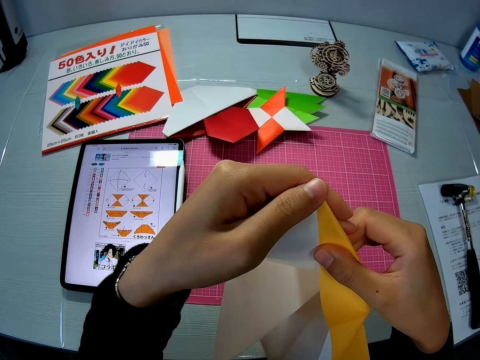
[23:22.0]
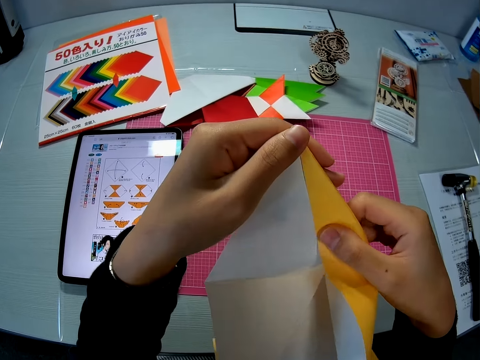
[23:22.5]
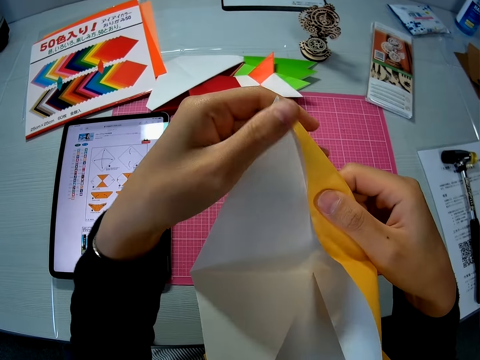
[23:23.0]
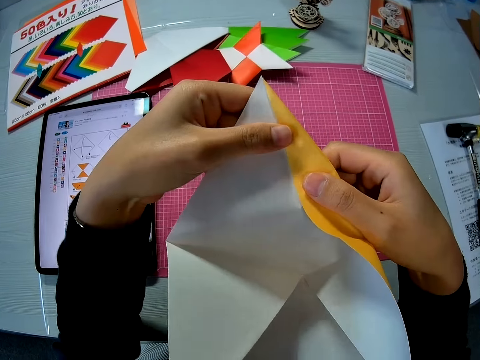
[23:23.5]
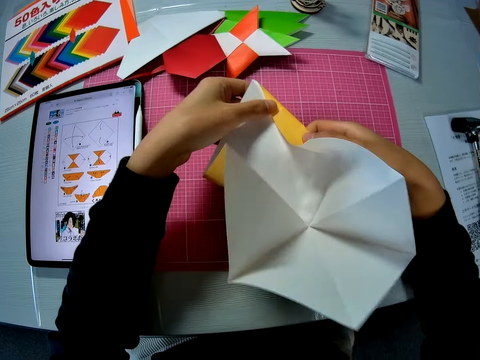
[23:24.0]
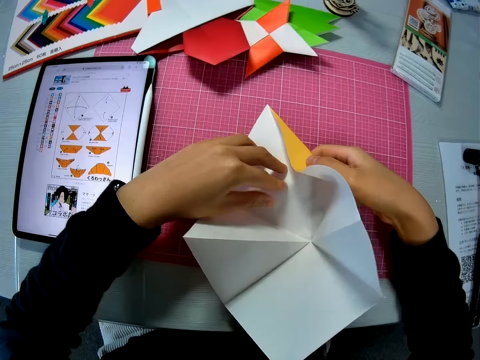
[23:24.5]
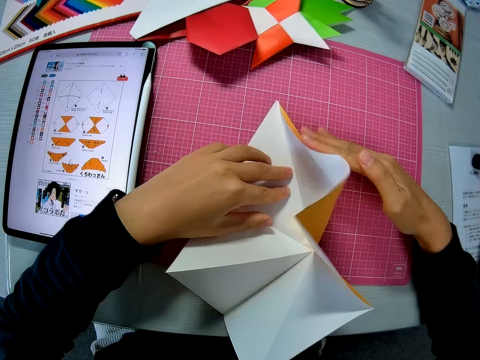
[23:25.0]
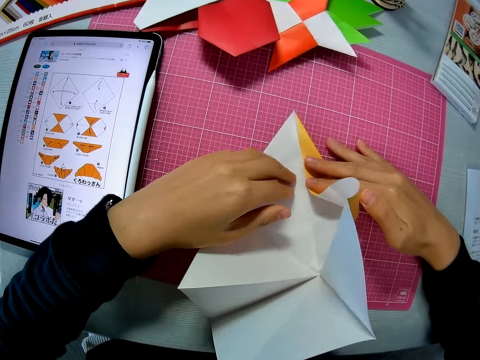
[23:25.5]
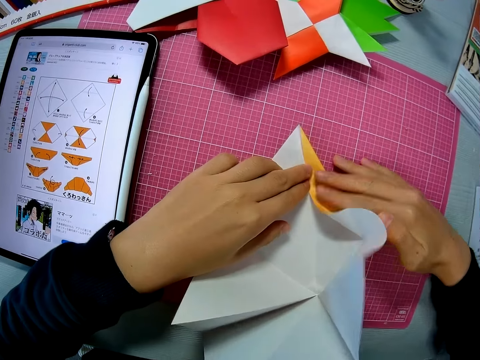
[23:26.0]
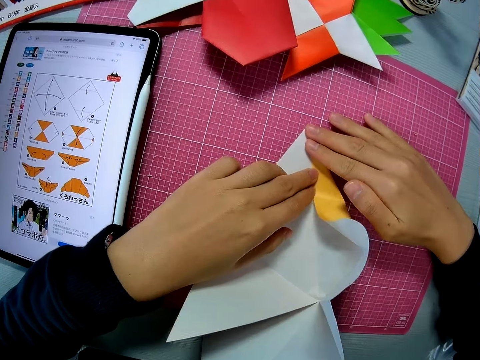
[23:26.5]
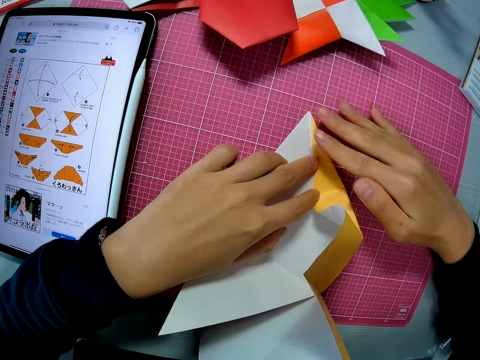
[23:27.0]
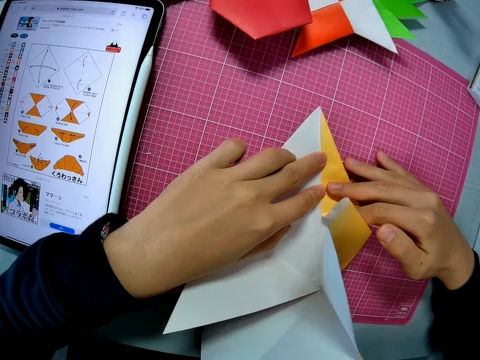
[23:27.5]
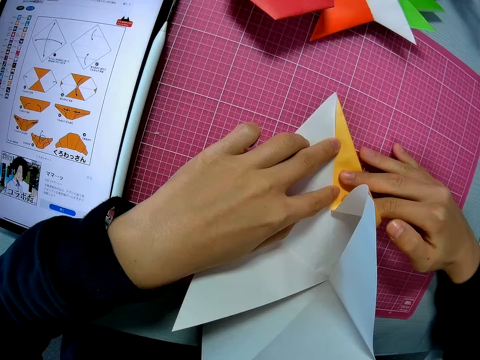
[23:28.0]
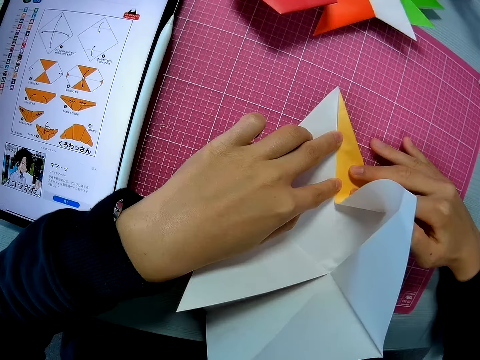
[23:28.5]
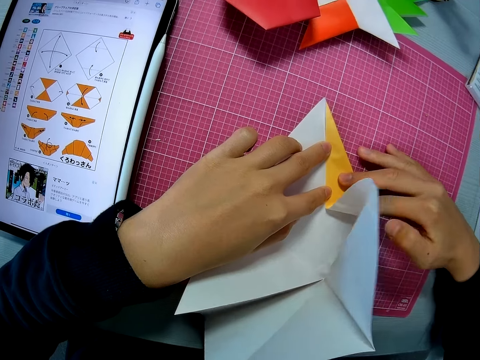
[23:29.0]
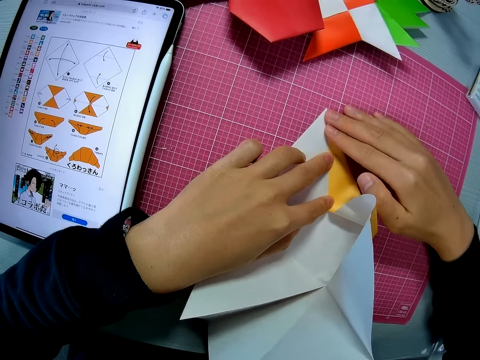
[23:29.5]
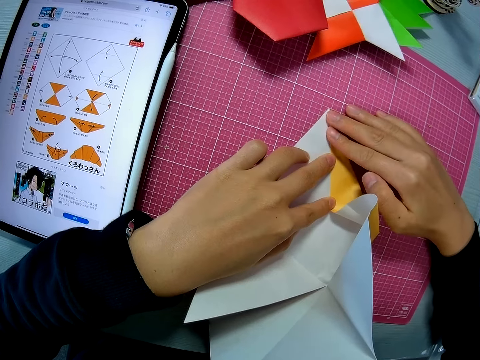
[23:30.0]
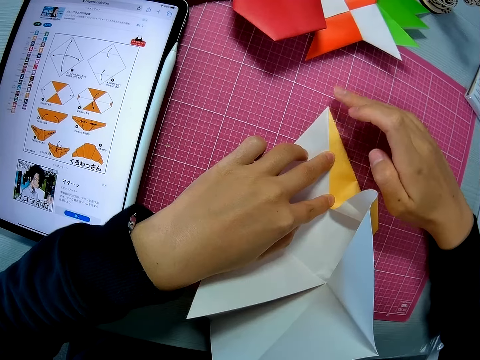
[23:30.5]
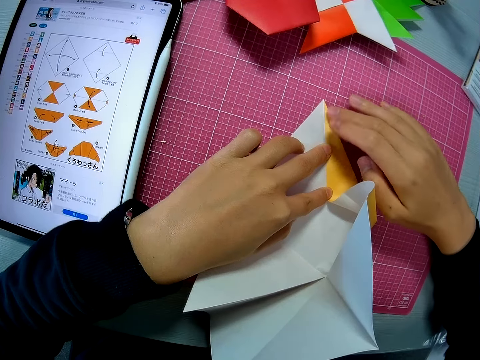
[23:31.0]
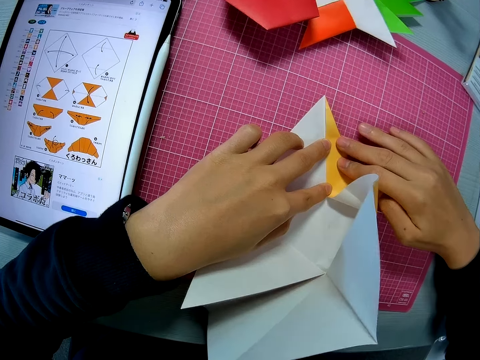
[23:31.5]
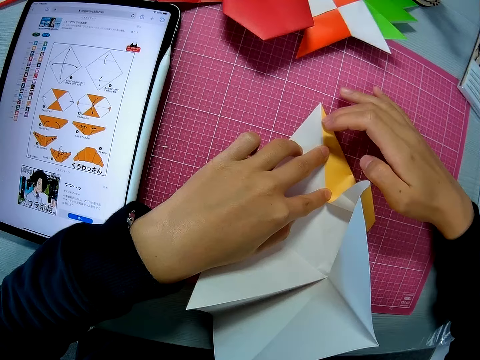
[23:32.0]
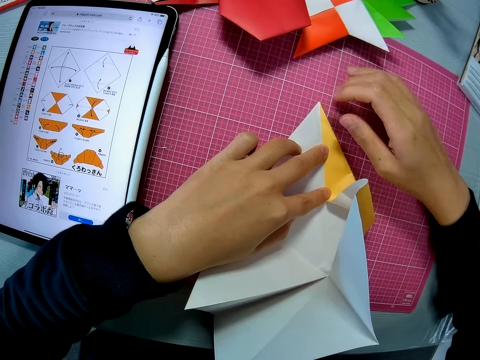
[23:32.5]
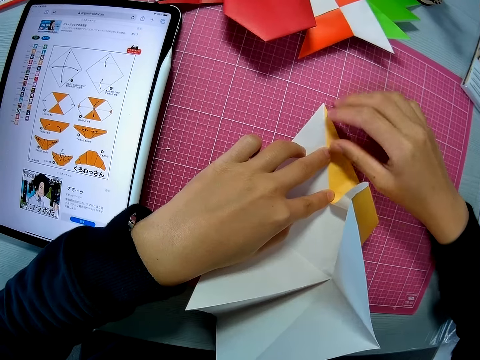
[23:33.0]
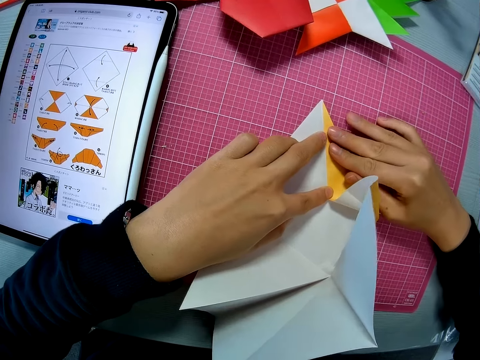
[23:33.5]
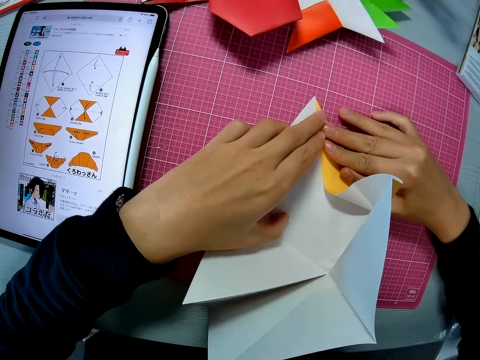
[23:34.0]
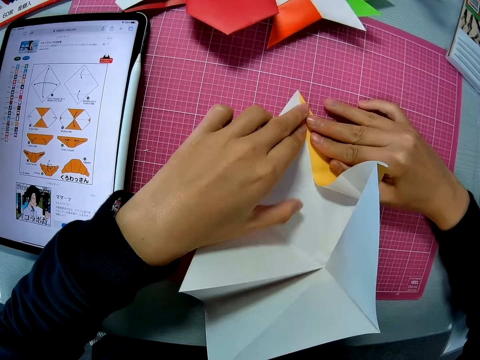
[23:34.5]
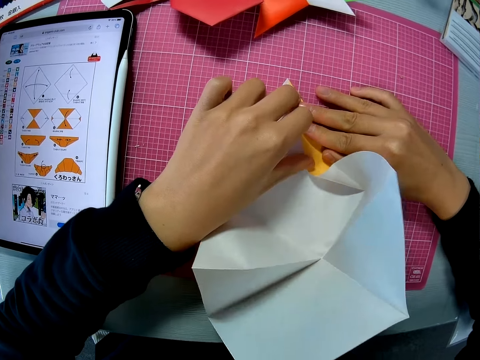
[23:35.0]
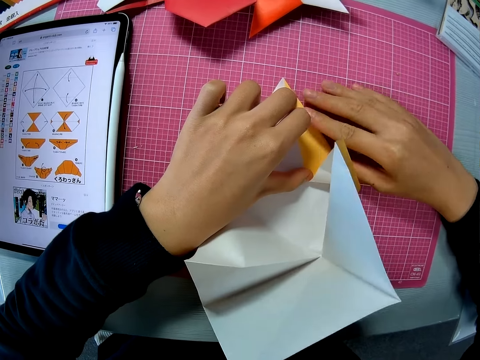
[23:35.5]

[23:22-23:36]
The camera wearer places the paper craft or crafting paper on the mat. They adjust the paper craft on the mat. They fold the crafting paper.

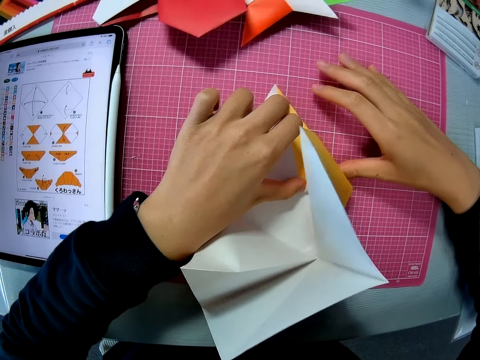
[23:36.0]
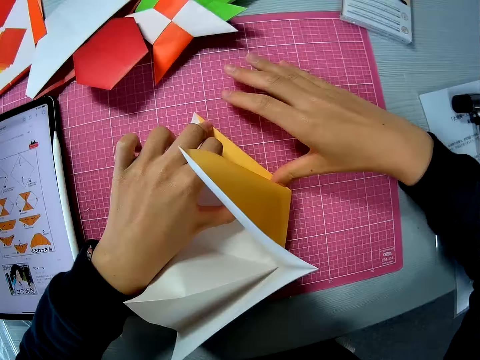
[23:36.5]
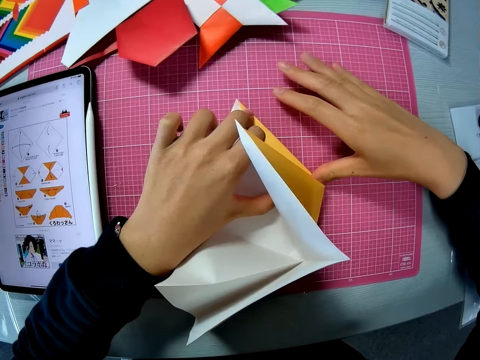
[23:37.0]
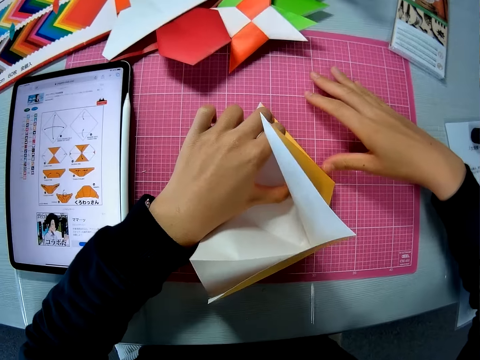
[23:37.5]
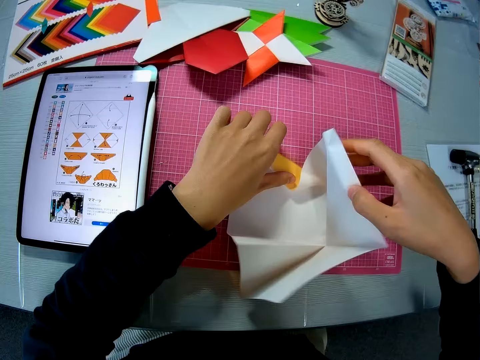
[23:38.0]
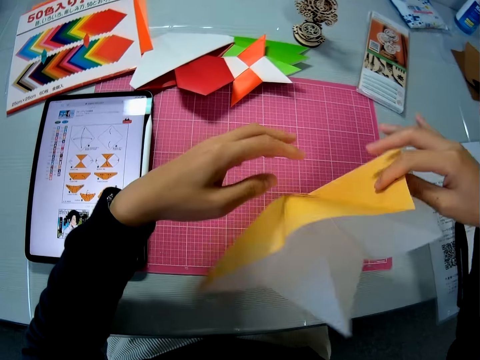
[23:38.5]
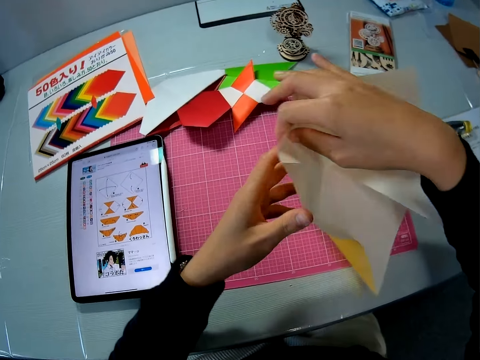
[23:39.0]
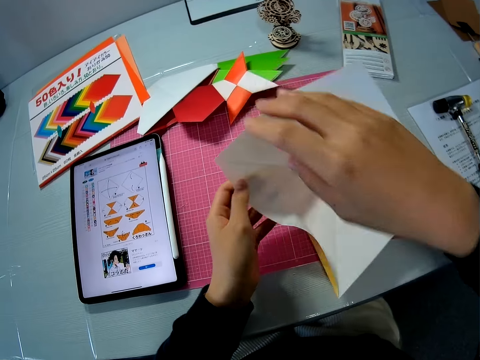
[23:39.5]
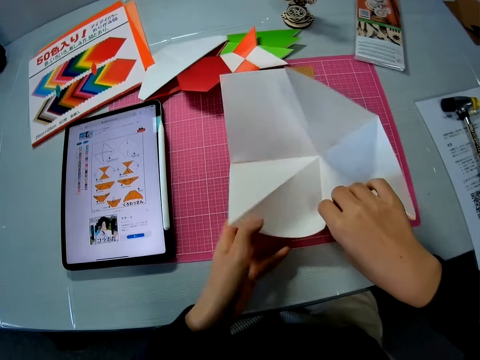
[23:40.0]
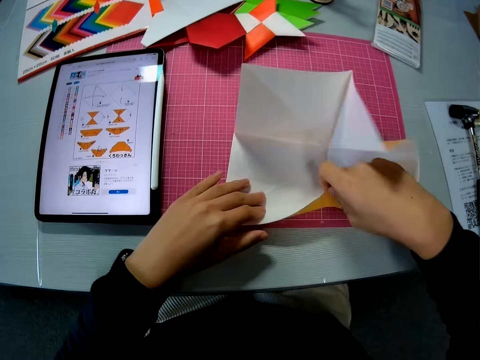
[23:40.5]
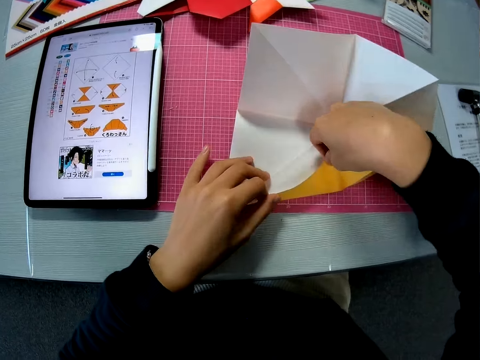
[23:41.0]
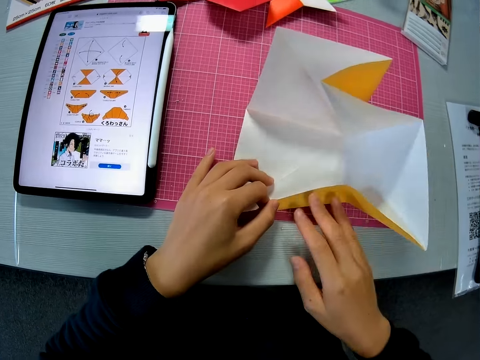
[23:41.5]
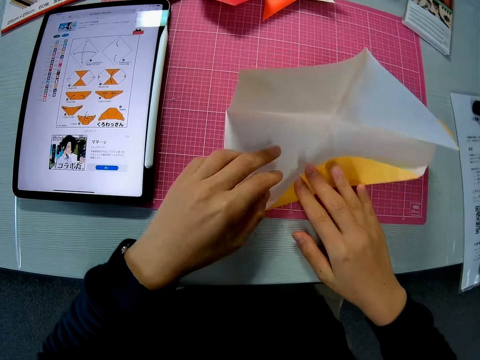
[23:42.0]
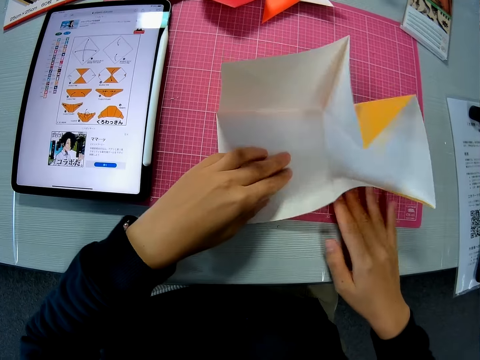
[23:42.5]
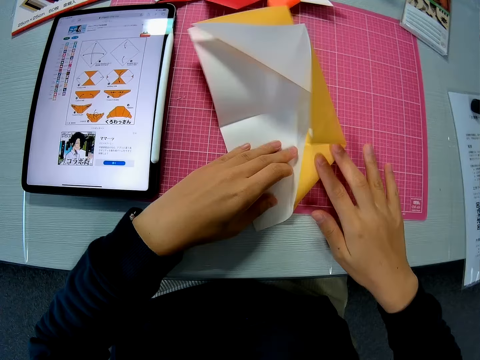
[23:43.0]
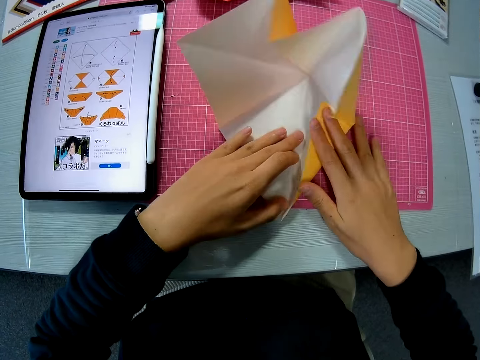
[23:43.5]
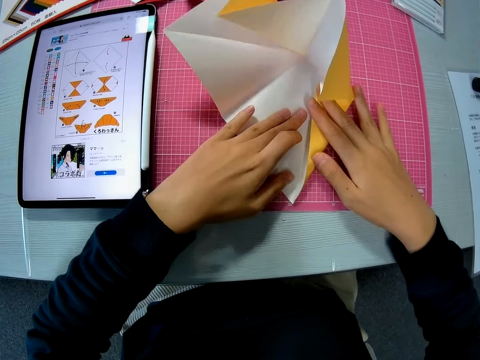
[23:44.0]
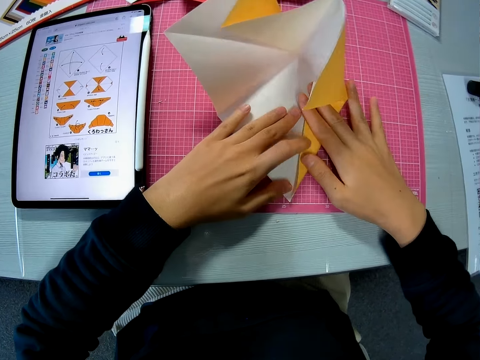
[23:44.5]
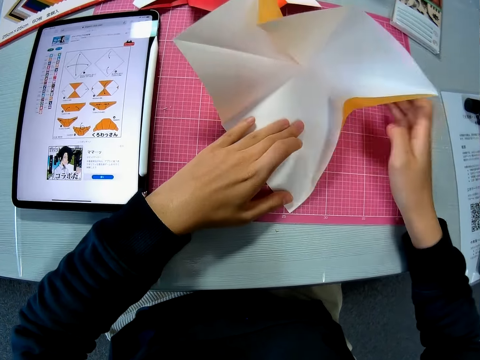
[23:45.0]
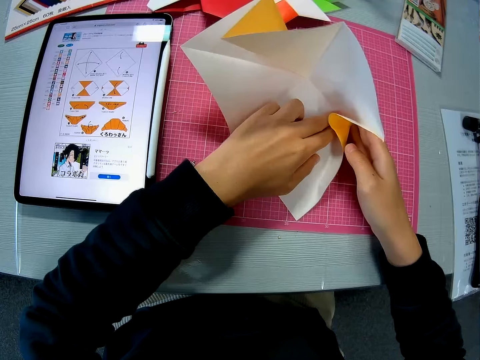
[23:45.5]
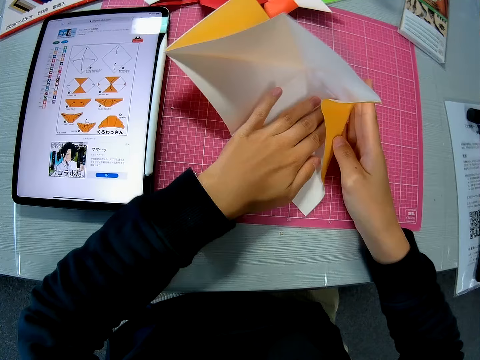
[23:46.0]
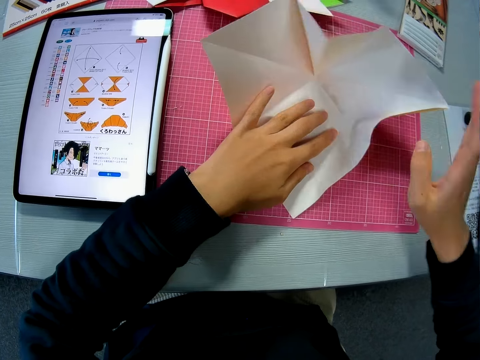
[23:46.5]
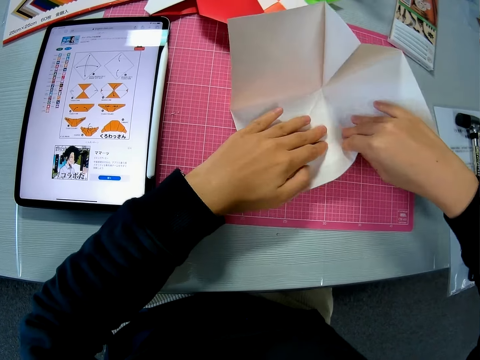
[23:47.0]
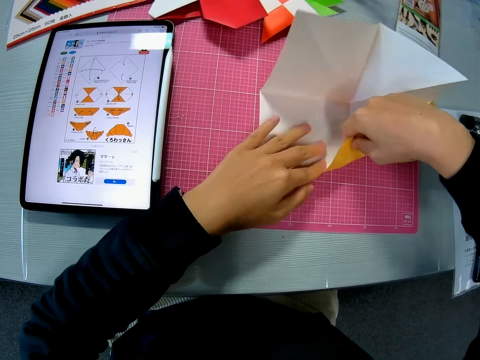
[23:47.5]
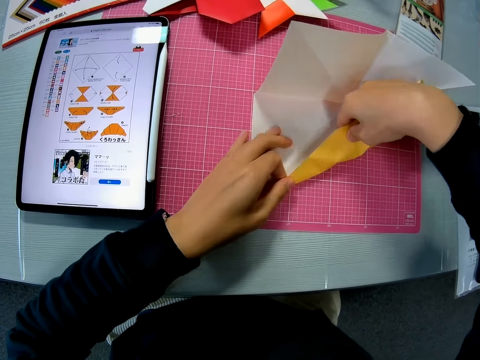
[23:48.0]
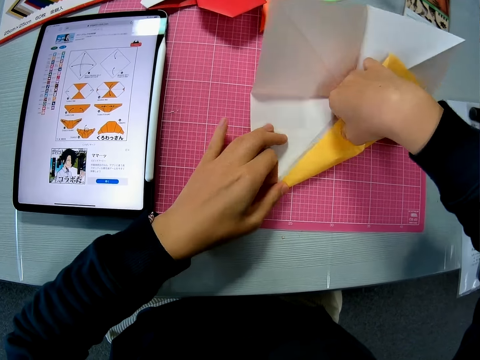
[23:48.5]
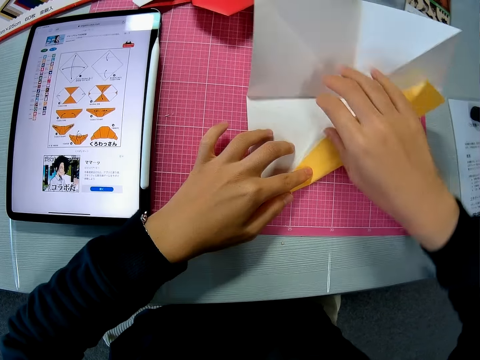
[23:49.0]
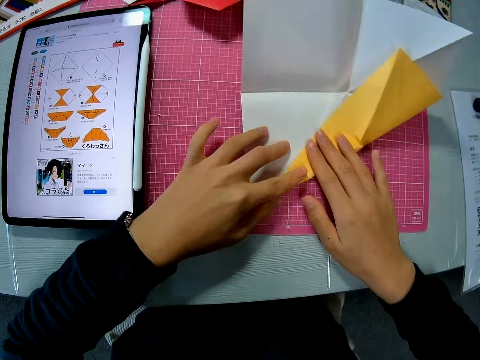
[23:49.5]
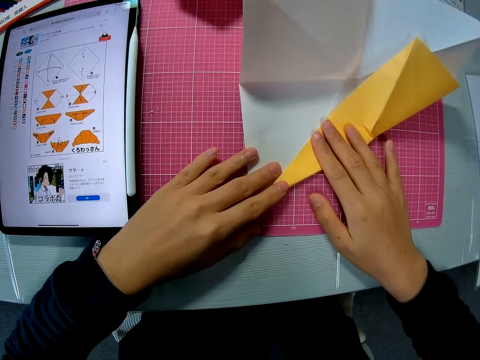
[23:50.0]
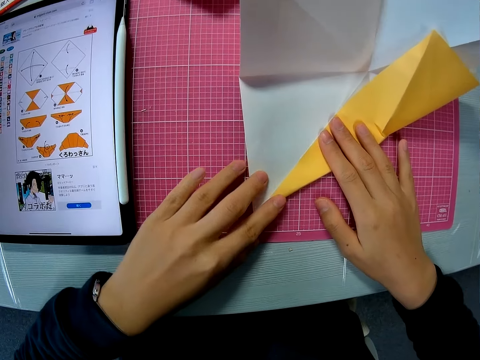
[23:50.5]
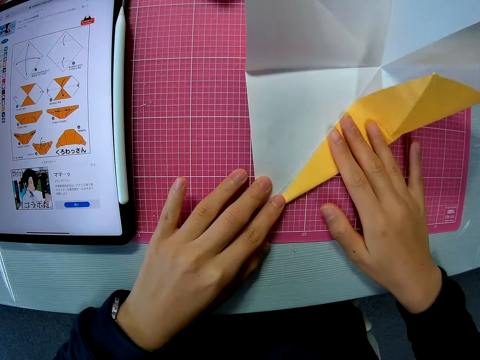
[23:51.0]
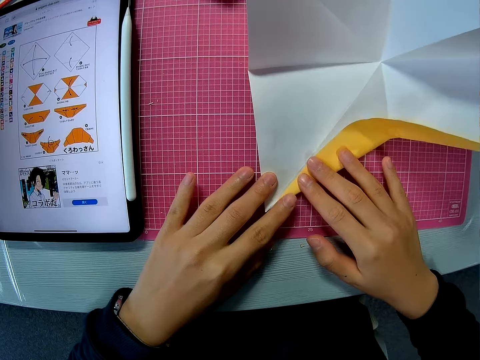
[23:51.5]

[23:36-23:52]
The camera wearer lifts the craft from the mat. They turn the crafting paper. They return the craft to the mat. They turn the crafting paper again. They adjust the paper craft on the mat. They fold the crafting paper.
